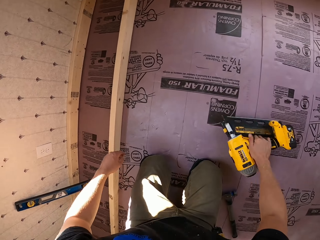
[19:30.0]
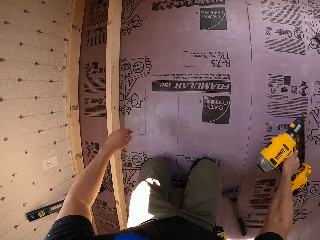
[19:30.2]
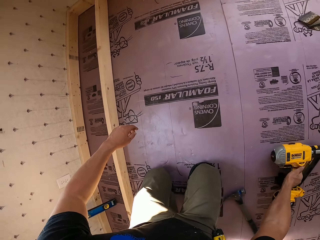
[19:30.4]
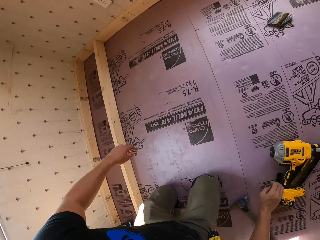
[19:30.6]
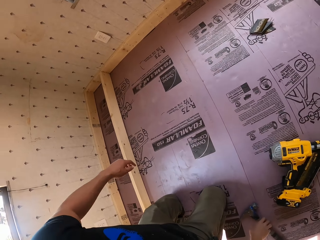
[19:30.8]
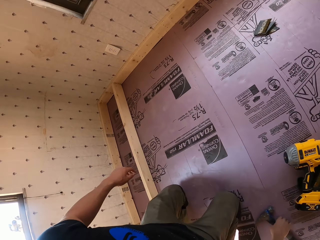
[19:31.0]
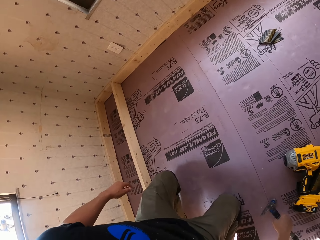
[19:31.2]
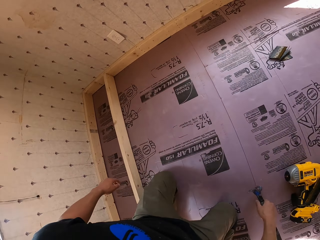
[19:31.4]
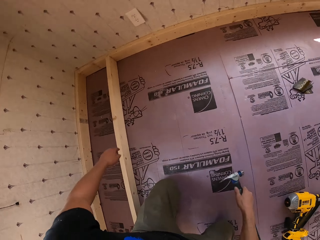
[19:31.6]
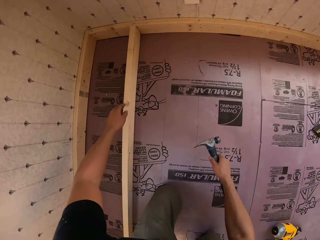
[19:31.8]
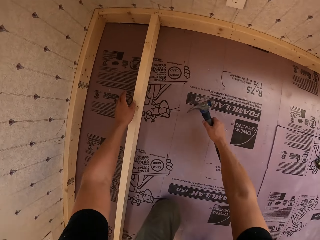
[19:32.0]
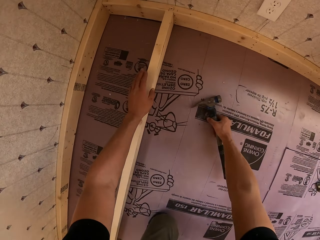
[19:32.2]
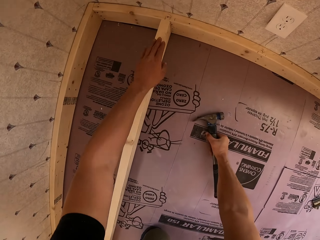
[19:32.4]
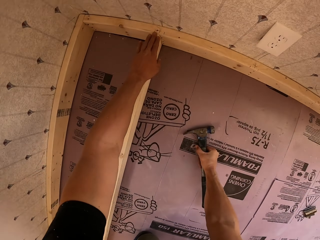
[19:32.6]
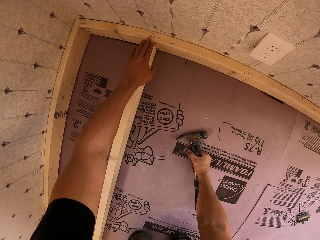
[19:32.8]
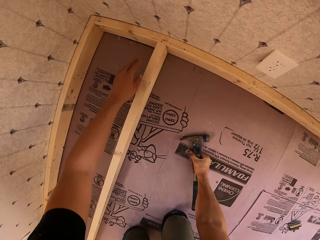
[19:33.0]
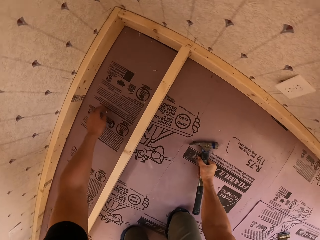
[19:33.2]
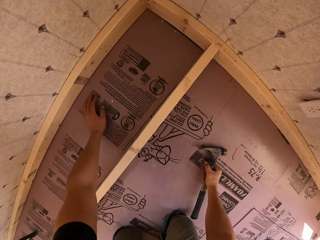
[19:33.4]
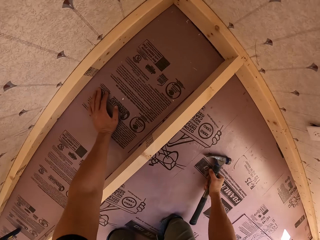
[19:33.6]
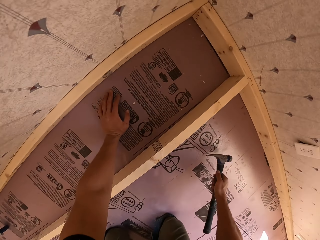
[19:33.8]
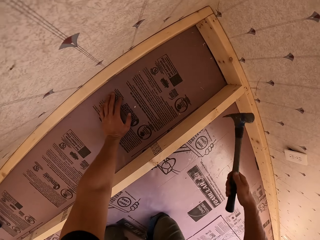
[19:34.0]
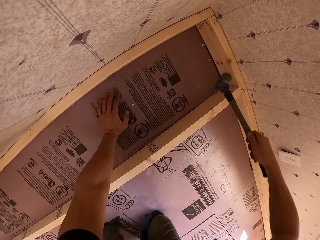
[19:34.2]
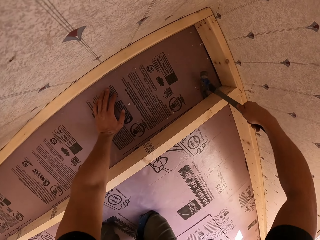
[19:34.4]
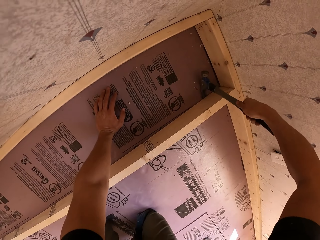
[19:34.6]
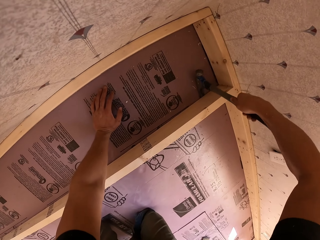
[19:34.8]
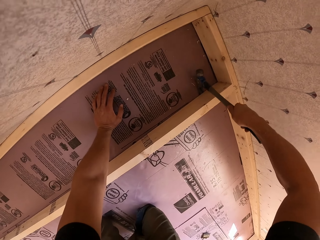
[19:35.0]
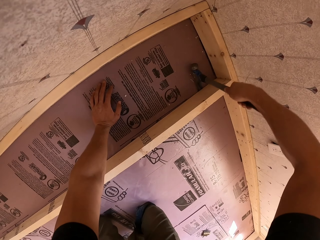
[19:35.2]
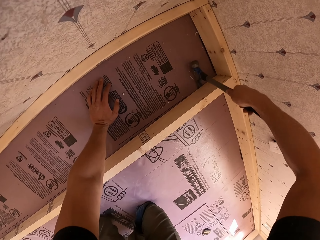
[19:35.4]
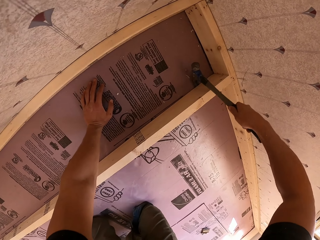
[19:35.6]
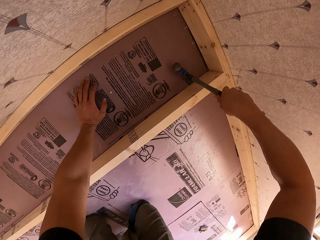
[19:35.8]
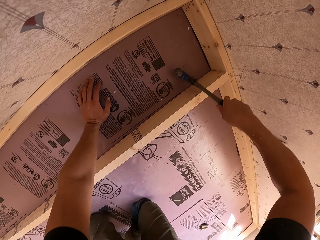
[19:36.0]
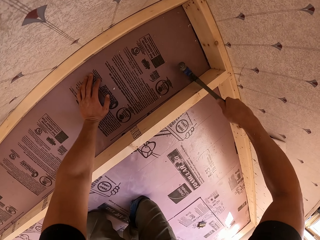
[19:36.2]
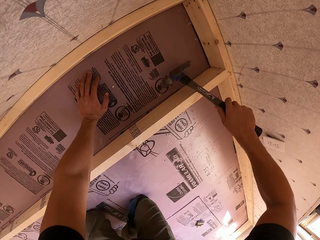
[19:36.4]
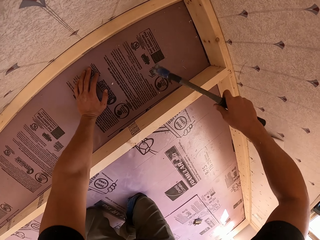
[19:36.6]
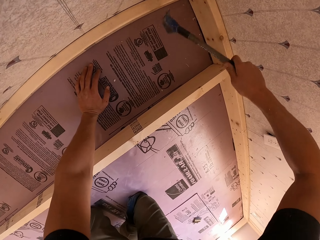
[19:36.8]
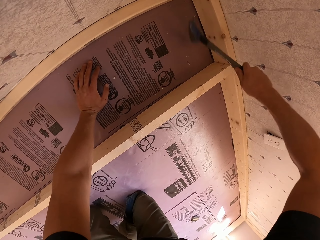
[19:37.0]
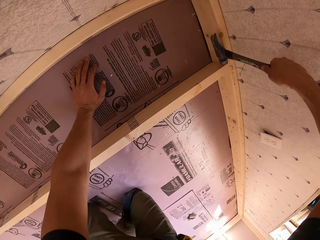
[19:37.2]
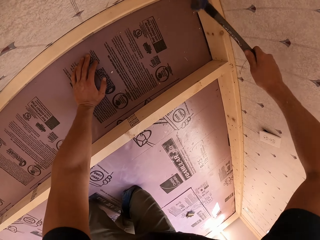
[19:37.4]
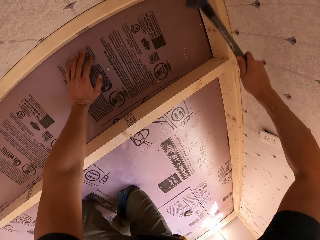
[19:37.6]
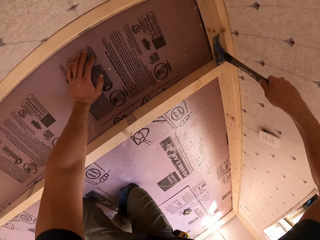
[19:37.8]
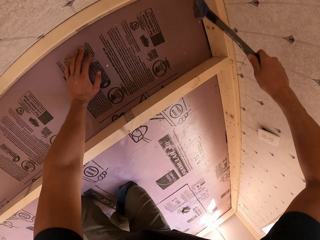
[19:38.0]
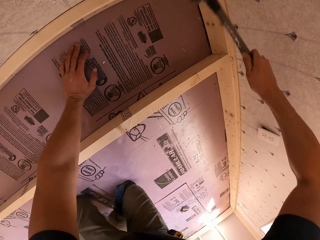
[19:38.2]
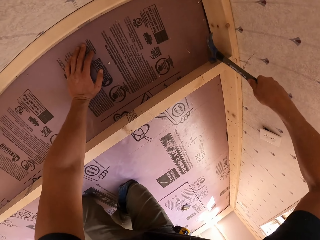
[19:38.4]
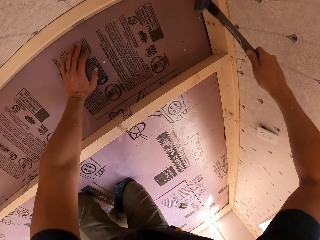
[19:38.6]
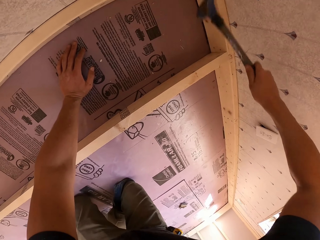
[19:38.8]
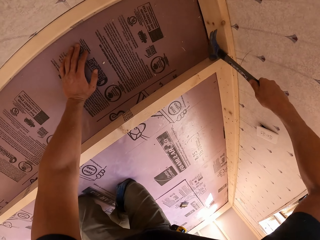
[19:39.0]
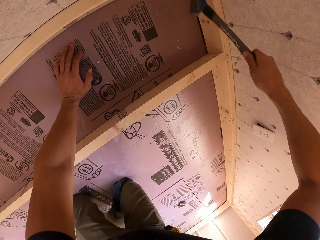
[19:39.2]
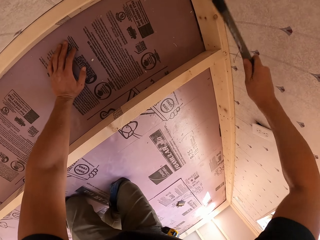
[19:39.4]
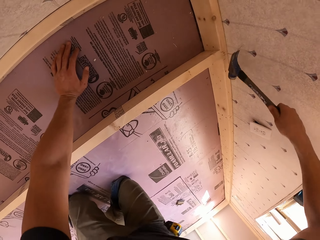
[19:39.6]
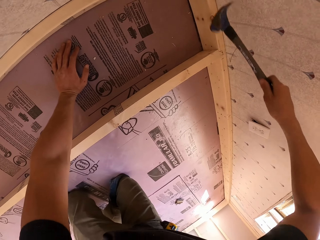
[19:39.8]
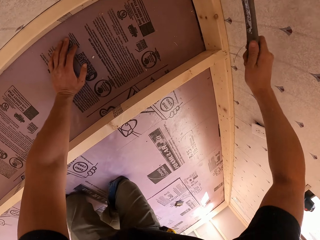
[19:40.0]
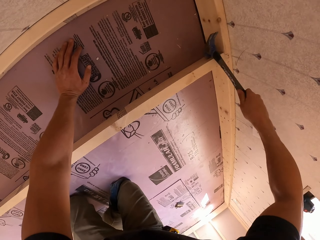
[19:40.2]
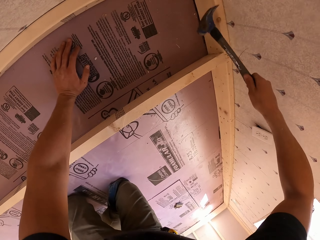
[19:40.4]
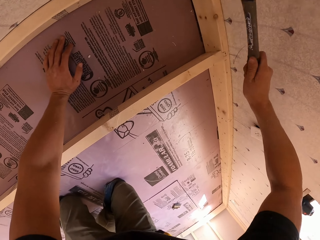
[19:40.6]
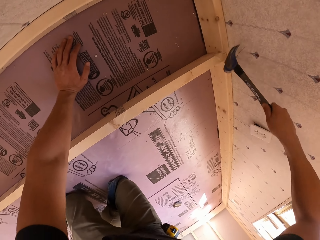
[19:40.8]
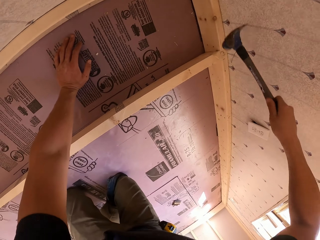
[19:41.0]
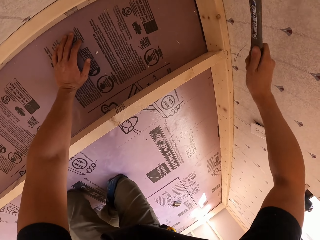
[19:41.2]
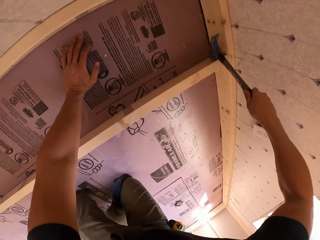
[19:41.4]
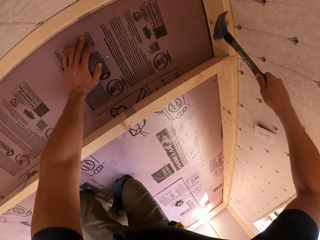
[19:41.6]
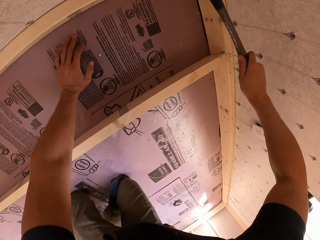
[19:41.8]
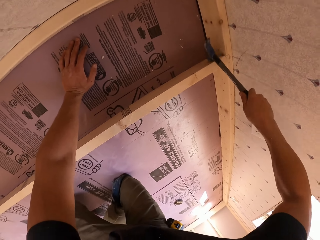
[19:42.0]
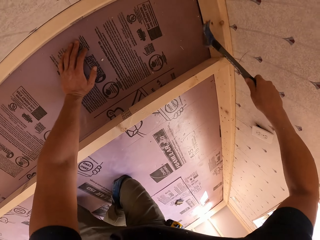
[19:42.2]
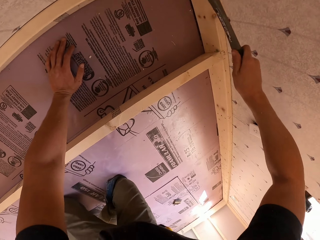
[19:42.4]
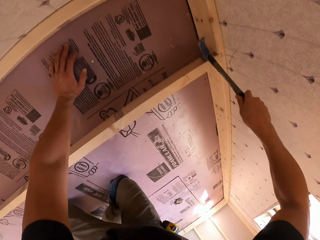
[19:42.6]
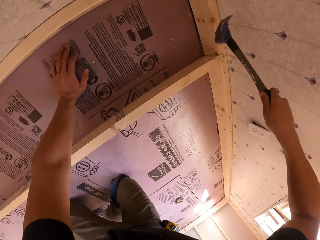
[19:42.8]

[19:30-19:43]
The camera wearer puts the nail gun aside. They move the wood drill on the floor. They pick up a hammer. They lift the wood with the hammer. They hit the wood with the hammer.

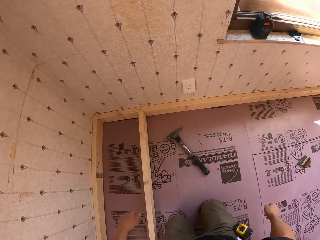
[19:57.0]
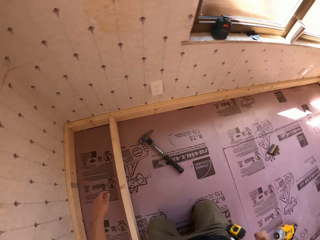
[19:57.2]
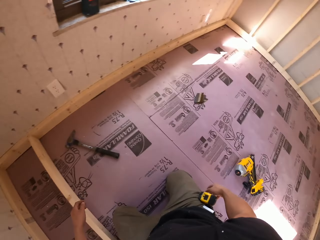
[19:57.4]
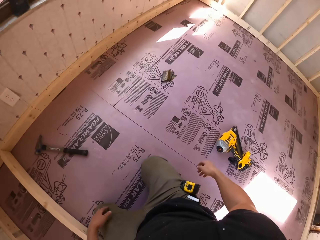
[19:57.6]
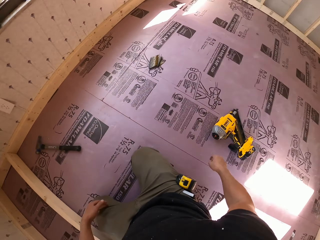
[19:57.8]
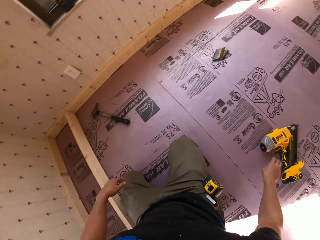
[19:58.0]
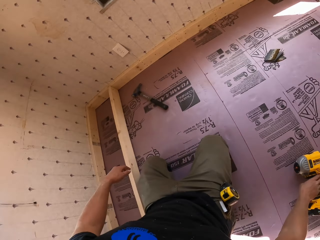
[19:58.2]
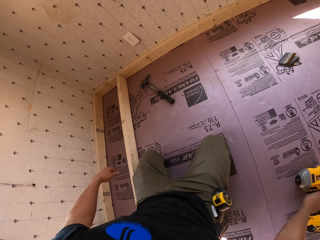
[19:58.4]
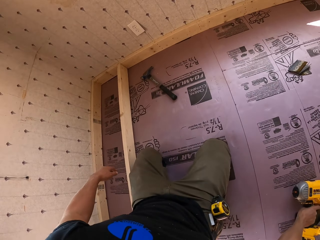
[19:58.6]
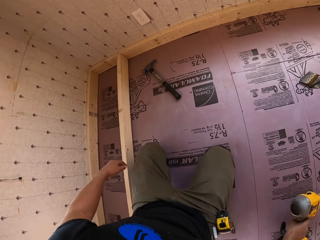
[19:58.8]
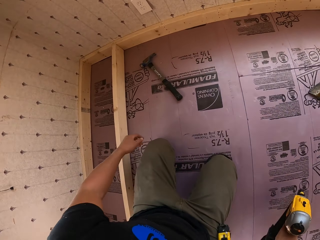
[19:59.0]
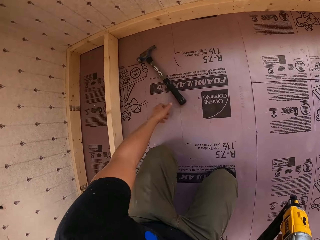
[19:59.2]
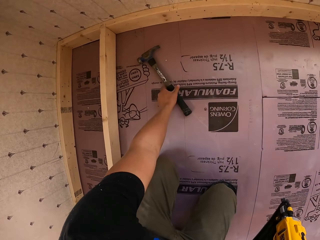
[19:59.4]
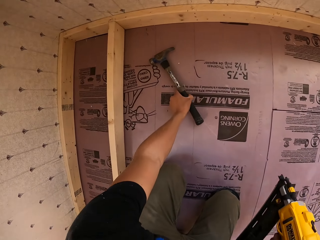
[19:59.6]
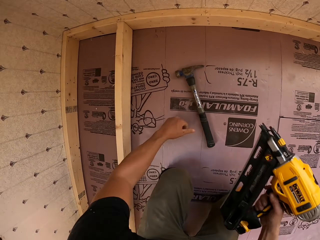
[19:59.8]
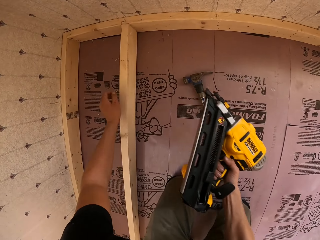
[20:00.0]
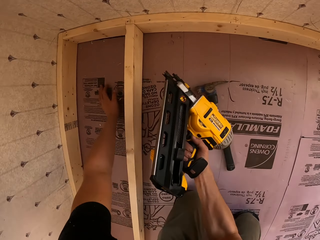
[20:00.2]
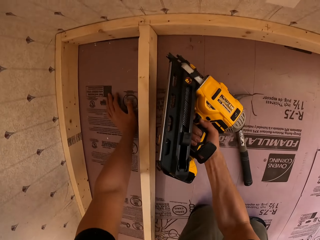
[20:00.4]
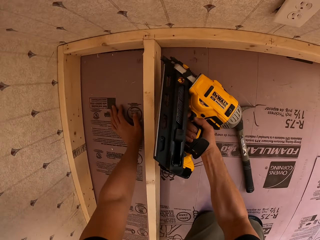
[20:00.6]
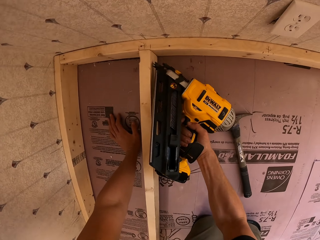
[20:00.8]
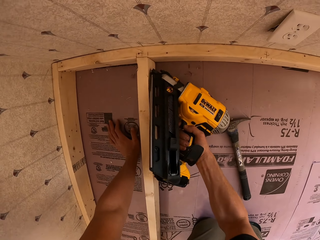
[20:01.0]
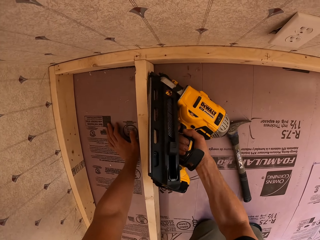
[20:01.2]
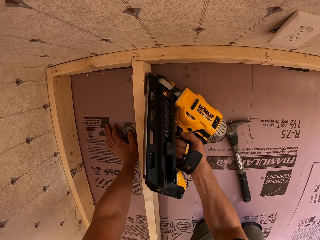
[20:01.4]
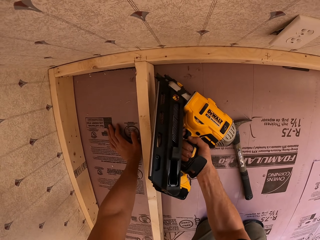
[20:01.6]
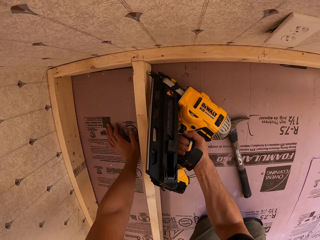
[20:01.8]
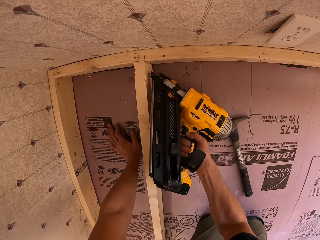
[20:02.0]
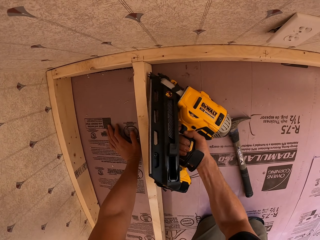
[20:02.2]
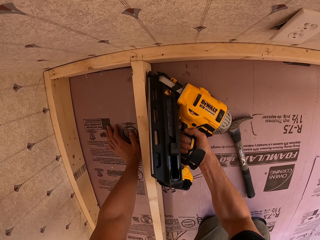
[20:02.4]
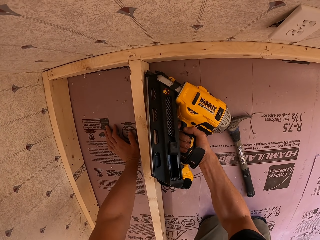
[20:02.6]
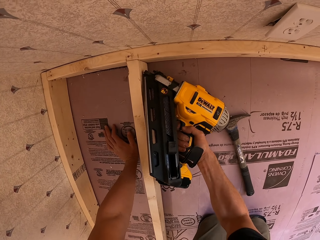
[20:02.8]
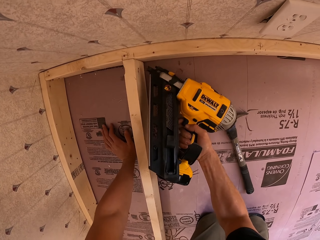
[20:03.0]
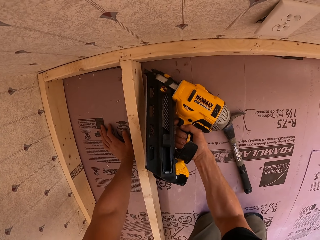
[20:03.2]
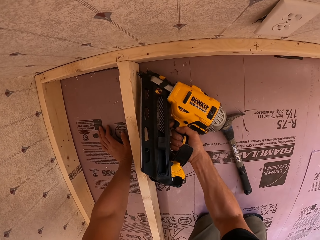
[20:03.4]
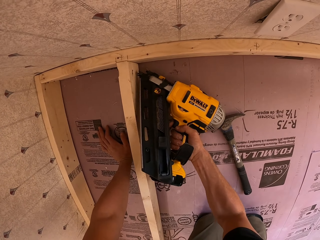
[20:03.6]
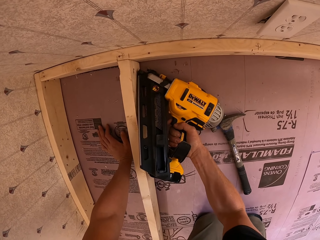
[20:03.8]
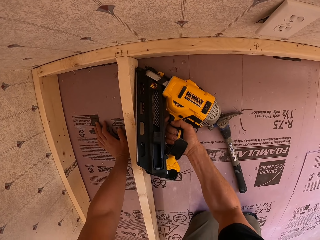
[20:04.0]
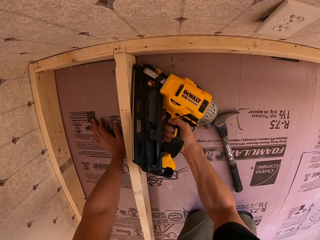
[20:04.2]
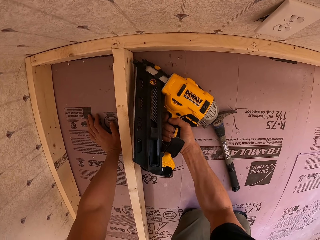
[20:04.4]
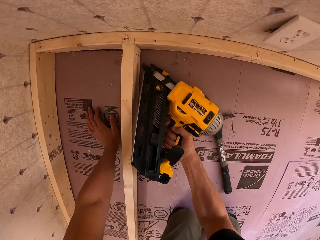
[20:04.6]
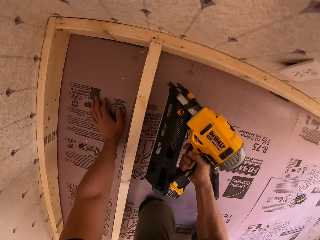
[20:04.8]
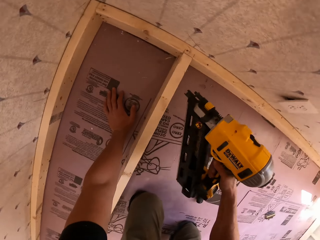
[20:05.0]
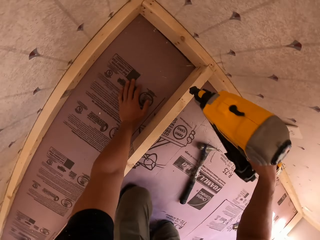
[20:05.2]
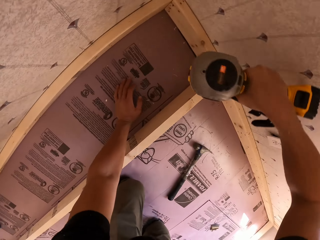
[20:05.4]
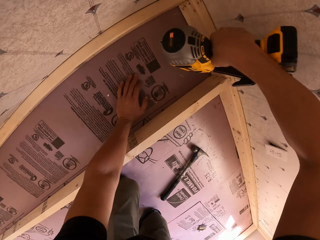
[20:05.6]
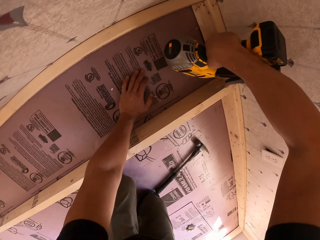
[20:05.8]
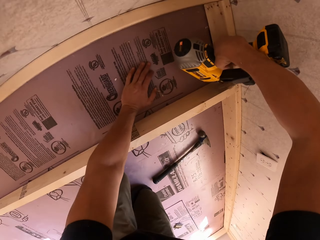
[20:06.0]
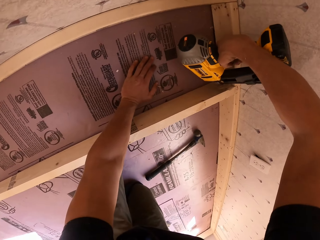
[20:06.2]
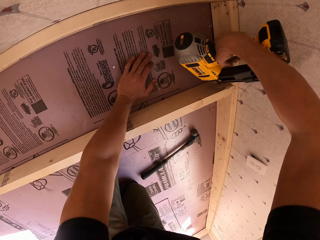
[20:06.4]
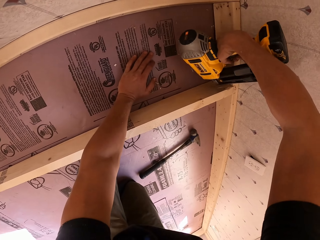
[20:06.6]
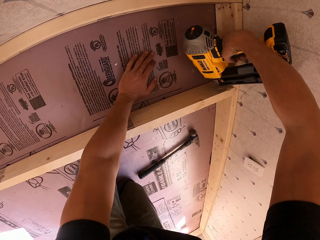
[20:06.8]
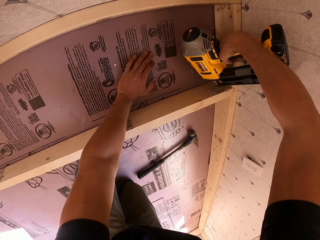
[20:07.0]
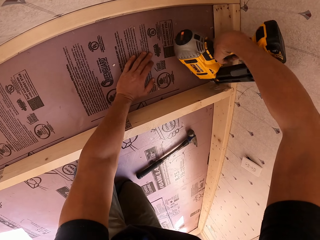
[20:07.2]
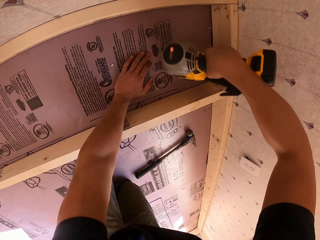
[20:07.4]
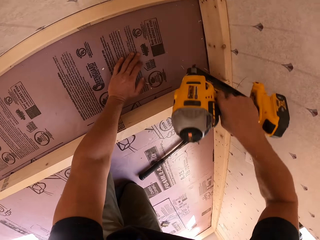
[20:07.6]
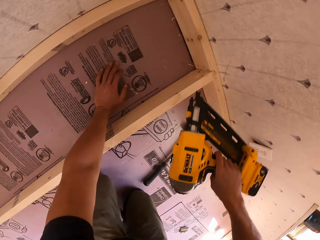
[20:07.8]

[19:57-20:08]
The camera wearer picks up the nail gun. They drive the nails on the wood.
